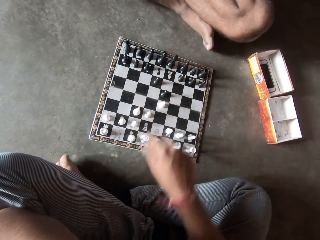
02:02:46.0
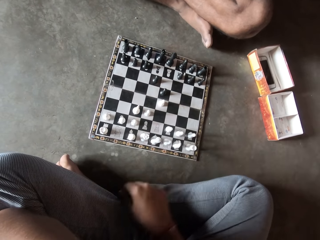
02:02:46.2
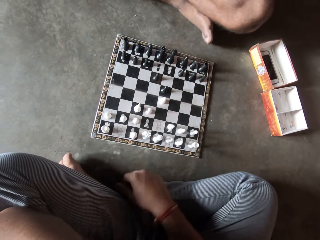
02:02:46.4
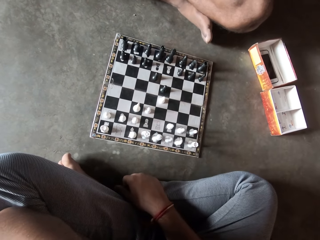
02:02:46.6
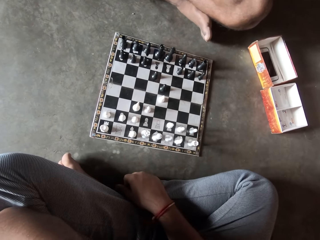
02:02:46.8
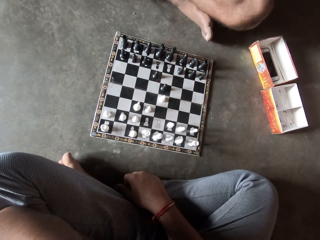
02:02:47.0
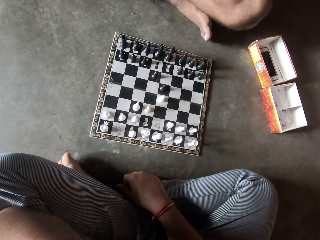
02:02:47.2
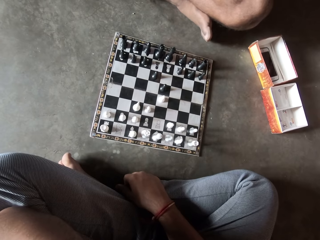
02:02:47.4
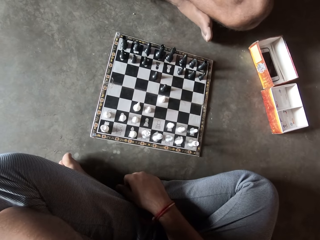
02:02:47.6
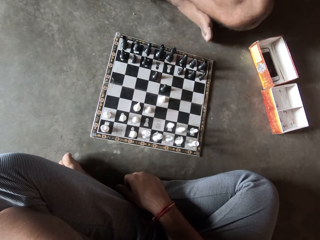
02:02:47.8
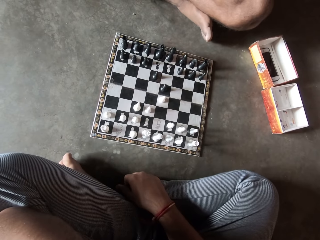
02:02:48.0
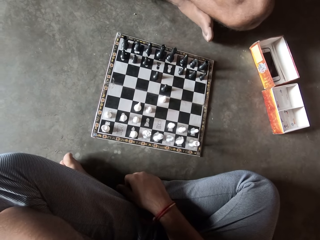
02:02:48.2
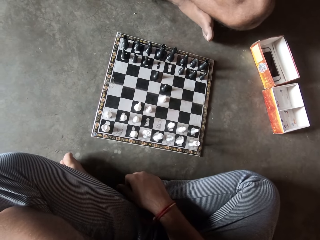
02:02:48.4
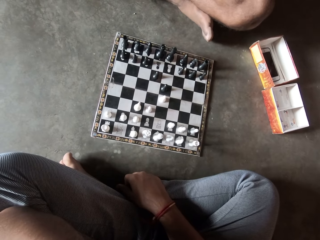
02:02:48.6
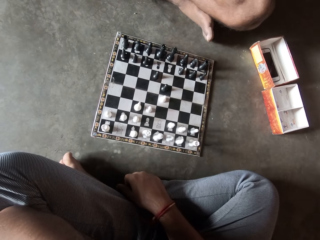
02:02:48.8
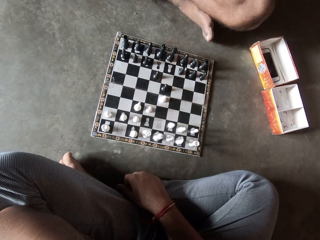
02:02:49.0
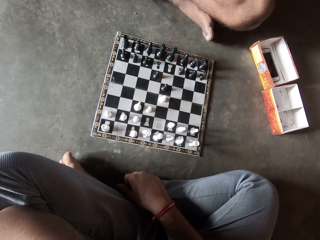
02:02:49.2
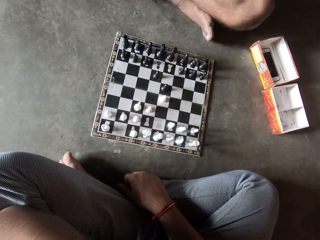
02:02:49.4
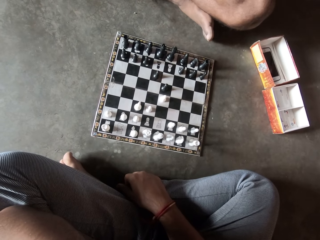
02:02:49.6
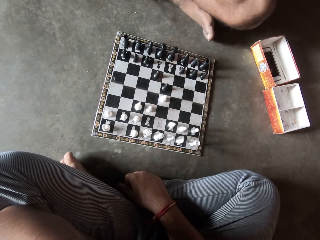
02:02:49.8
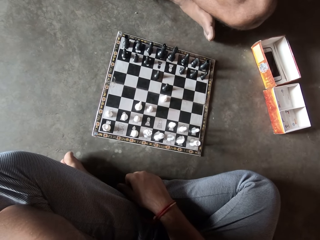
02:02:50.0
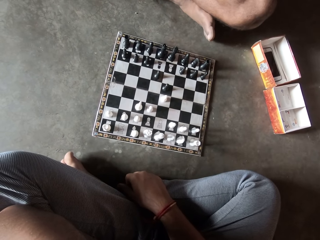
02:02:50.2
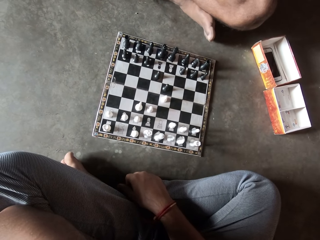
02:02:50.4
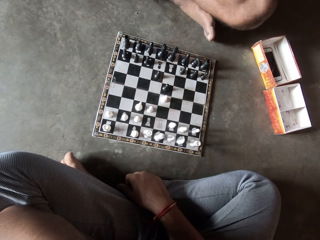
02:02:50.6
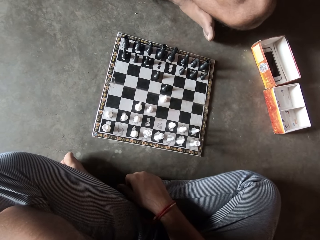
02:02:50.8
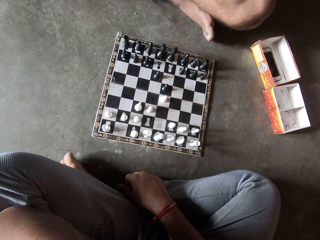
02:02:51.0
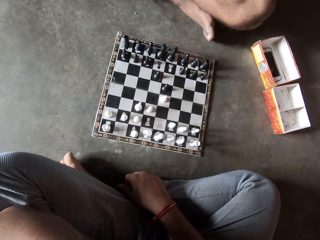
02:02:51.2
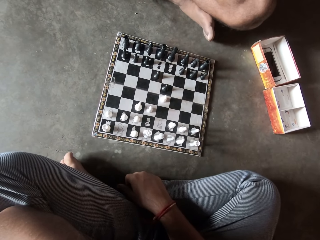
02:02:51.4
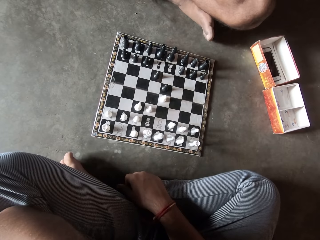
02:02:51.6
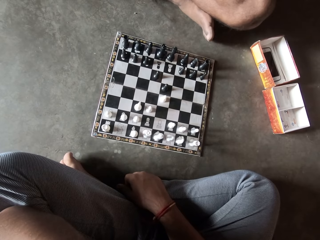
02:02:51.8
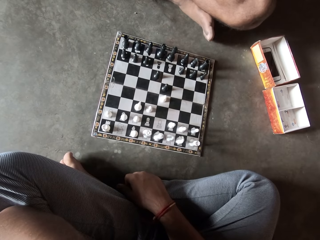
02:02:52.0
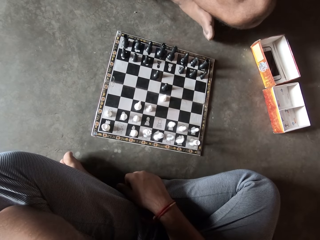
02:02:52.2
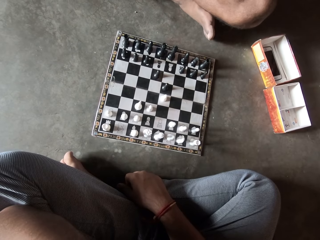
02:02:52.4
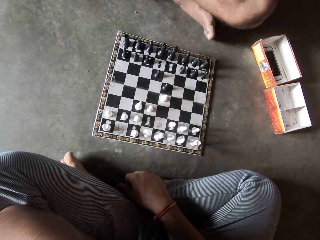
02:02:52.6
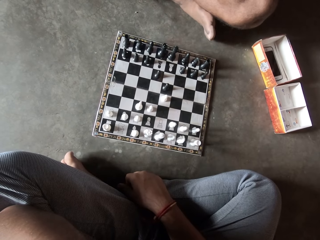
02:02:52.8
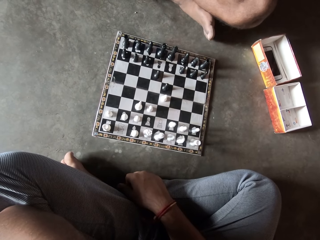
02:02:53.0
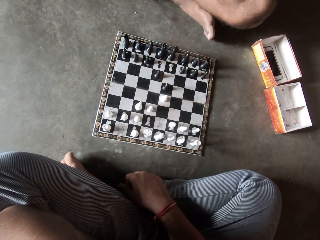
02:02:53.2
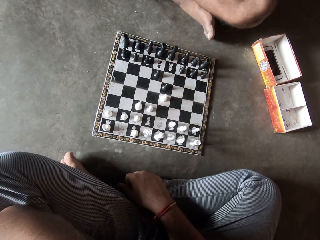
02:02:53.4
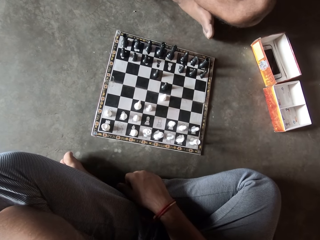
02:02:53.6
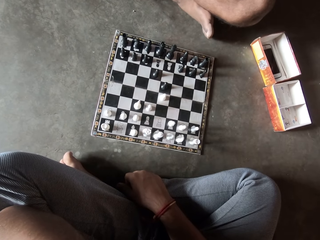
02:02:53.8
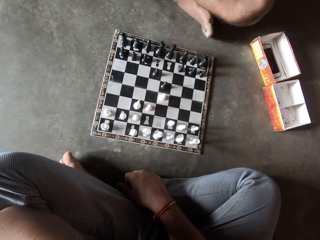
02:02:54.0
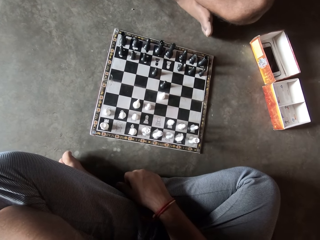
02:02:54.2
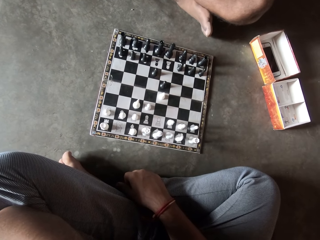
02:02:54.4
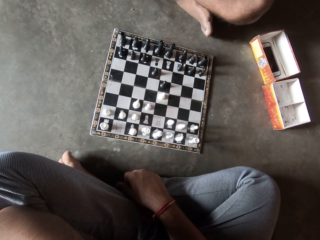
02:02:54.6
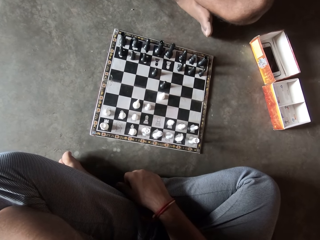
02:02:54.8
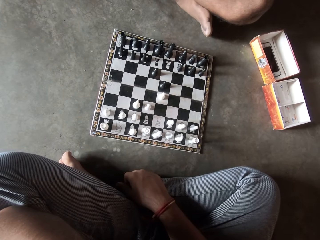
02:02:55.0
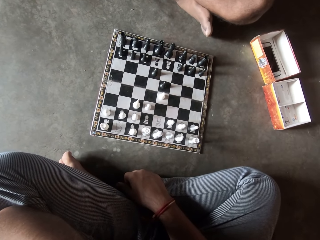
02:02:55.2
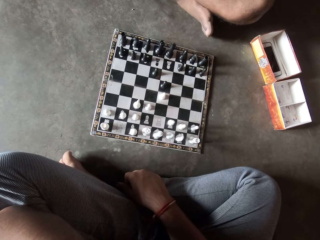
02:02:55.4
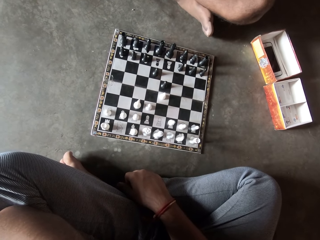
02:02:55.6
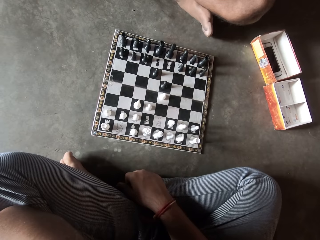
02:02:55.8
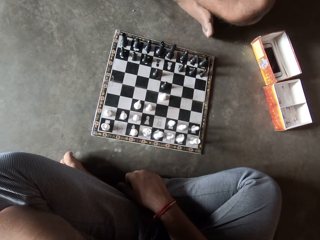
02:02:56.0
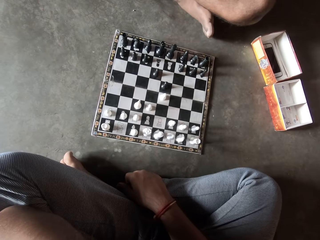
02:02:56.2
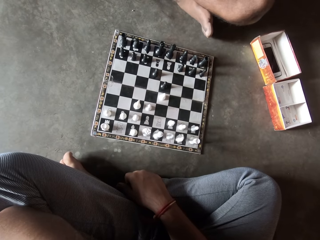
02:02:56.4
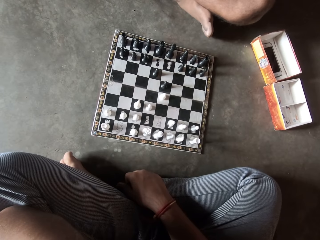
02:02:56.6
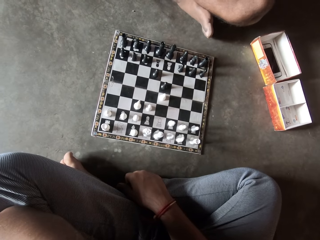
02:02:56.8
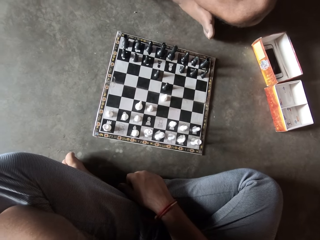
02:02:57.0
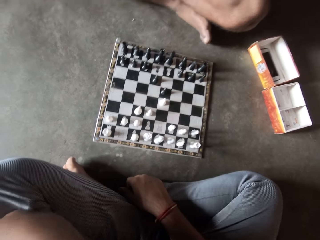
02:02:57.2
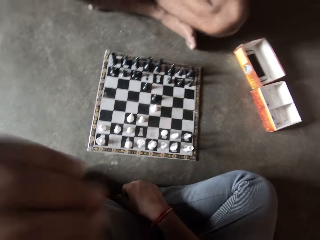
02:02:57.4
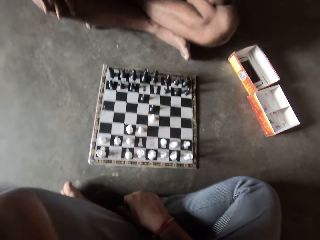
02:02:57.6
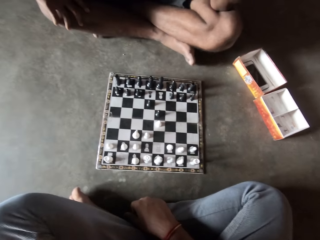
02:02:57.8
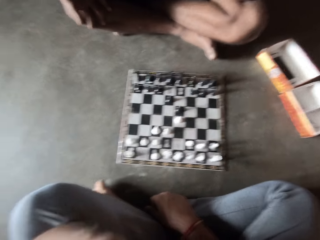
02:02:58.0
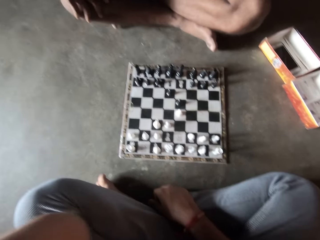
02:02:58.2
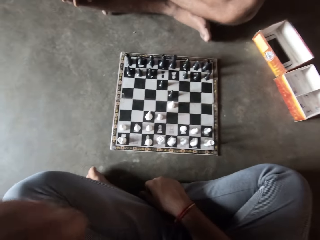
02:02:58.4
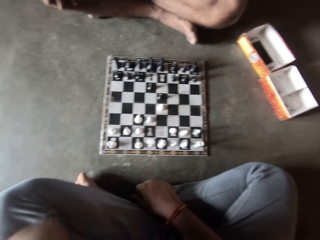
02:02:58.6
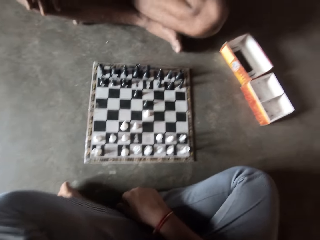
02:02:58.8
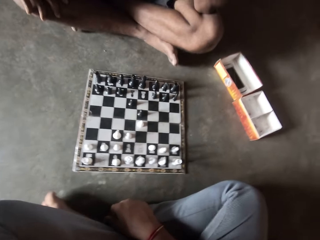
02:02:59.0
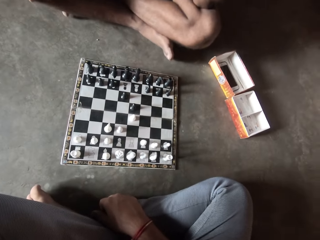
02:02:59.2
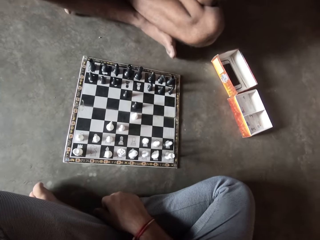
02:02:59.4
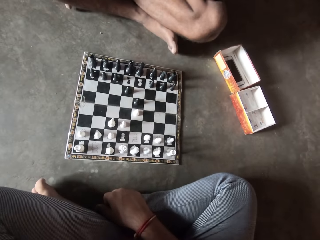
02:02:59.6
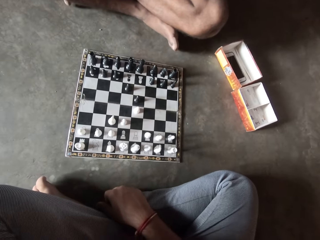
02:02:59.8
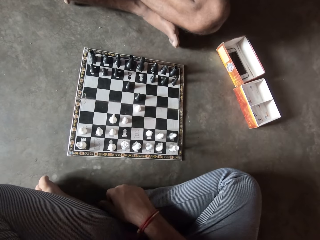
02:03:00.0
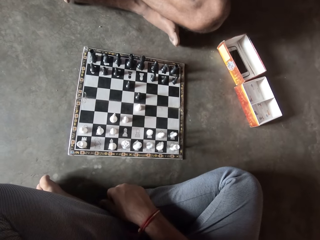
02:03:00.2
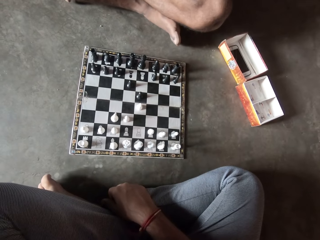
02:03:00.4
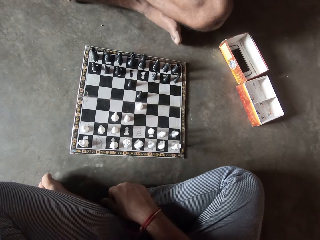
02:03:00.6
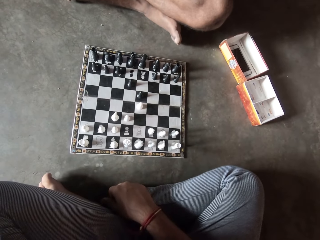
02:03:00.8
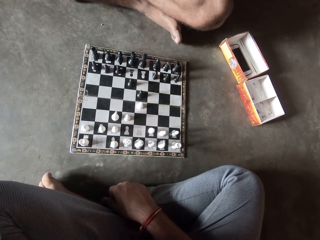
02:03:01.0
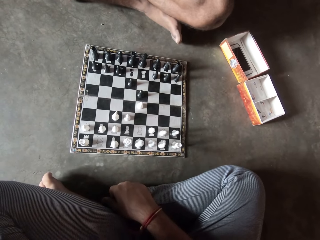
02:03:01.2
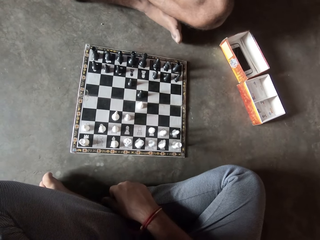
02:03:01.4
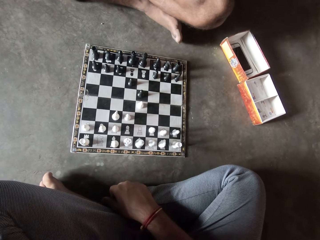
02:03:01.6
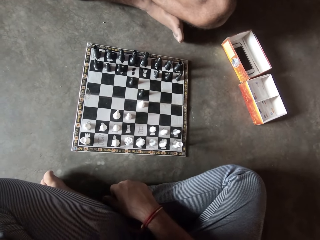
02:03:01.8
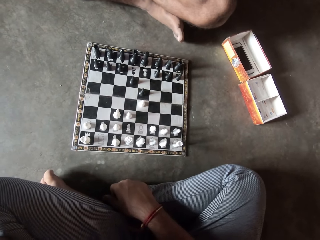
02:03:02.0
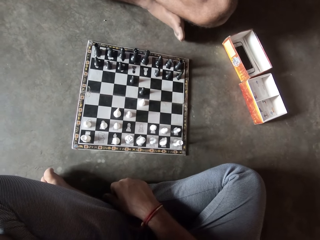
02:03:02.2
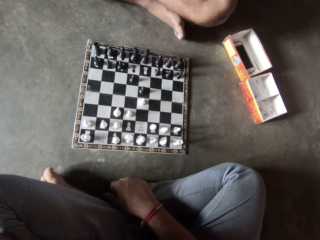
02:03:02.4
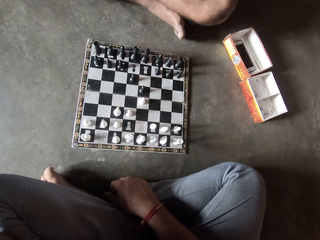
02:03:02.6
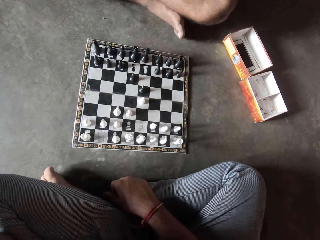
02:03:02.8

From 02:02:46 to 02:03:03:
The camera wearer lays his hand on his feet. He touches his face with his left hand. He moves his hand.

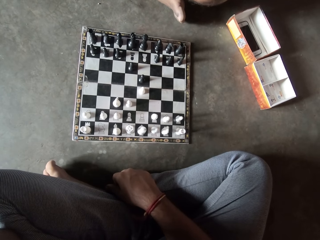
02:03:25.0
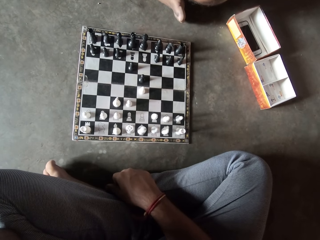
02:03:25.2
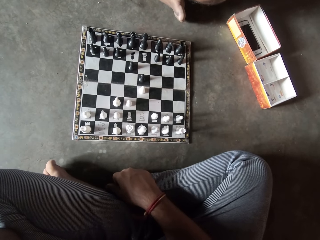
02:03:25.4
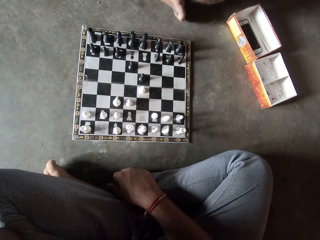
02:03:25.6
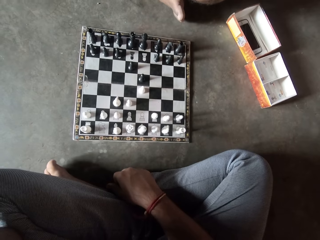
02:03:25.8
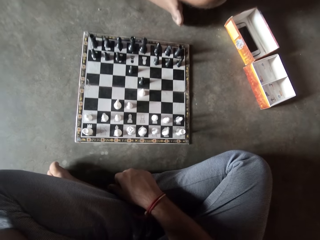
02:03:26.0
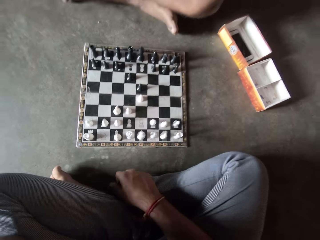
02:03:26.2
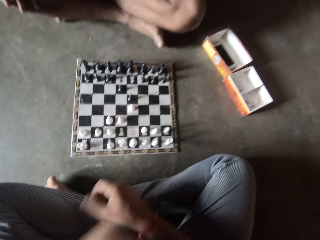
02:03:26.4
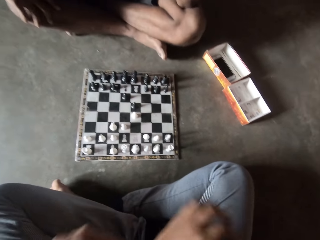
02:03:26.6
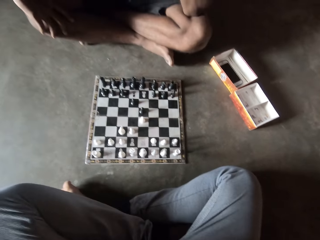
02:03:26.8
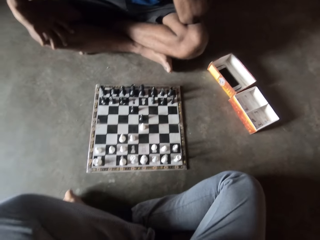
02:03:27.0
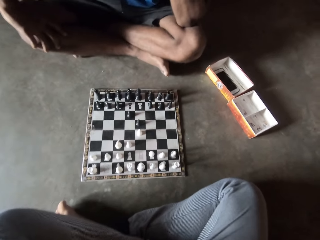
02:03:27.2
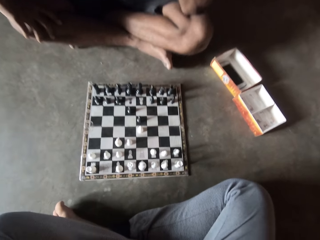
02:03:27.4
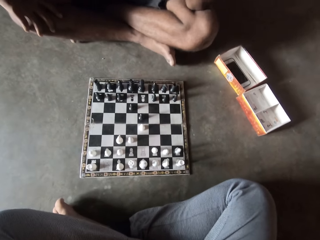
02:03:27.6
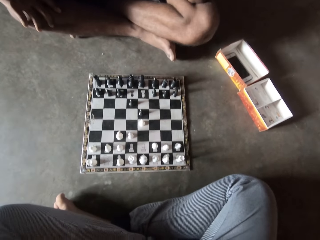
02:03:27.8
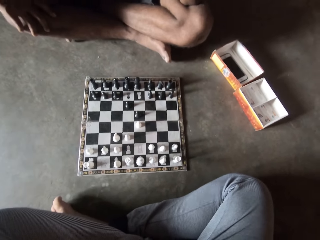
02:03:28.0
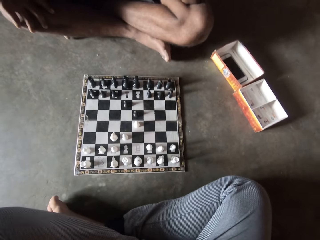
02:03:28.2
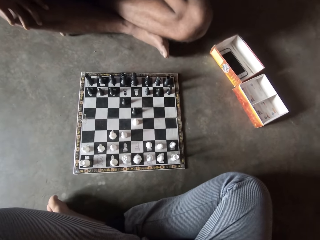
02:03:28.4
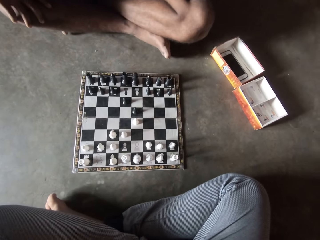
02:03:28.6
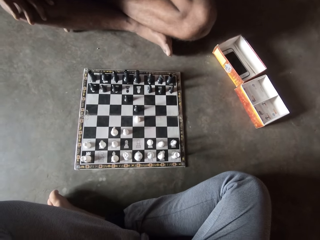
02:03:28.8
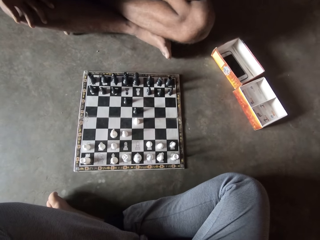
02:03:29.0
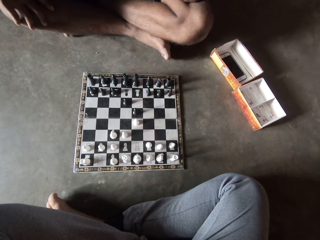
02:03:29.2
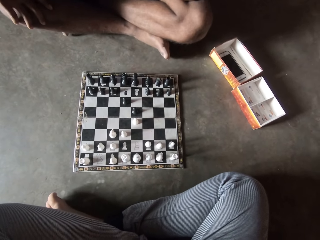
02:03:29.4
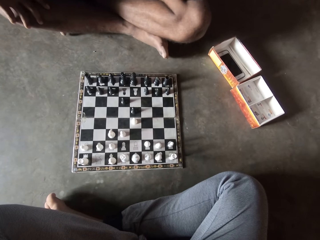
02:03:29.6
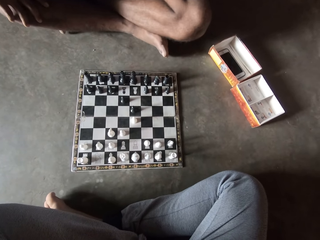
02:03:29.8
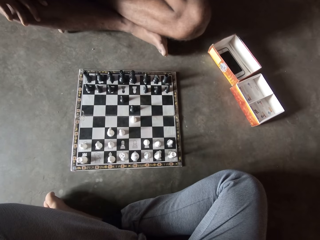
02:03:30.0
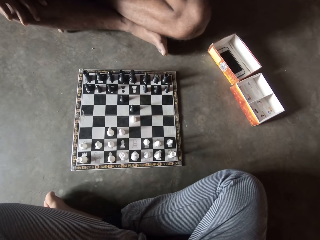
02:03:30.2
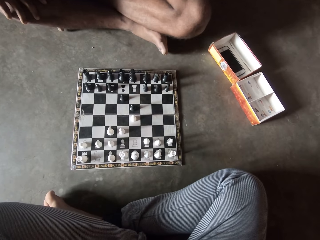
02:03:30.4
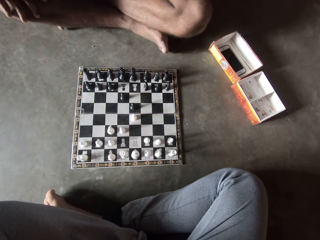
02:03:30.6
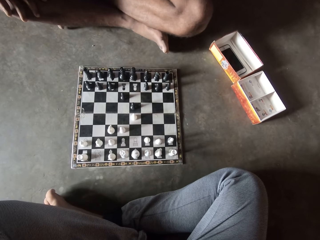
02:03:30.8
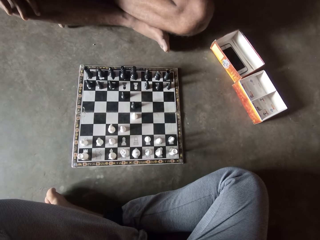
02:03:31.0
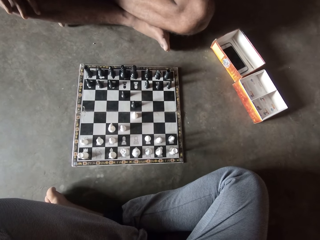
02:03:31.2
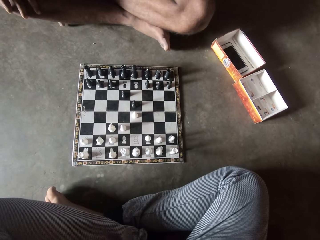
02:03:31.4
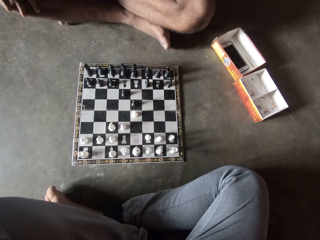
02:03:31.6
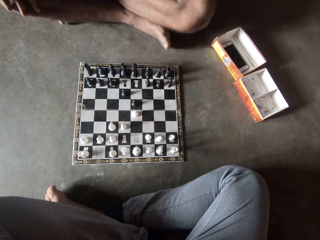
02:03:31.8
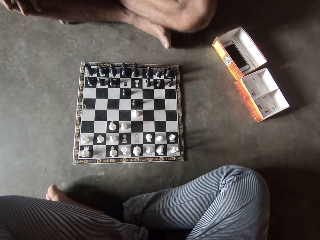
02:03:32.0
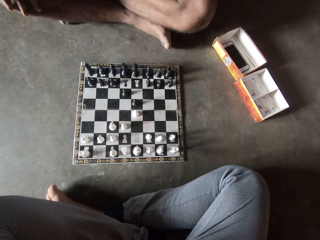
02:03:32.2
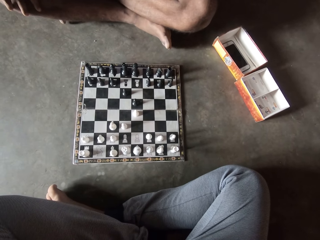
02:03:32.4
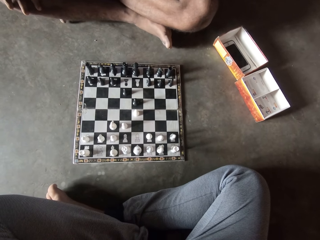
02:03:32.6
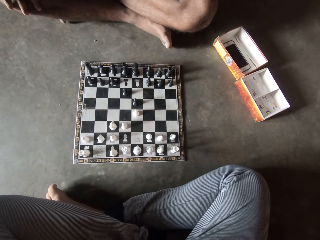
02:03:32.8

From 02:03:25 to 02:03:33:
The camera wearer folds his hands.
